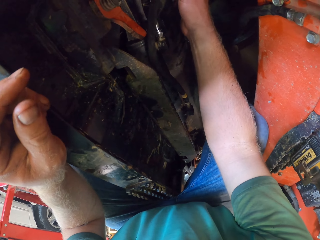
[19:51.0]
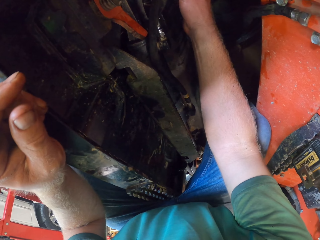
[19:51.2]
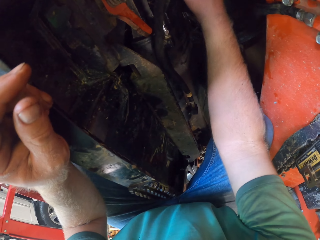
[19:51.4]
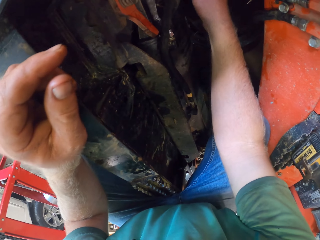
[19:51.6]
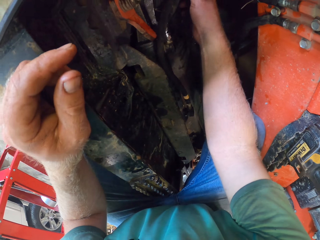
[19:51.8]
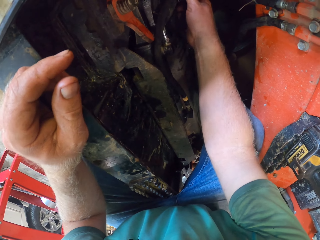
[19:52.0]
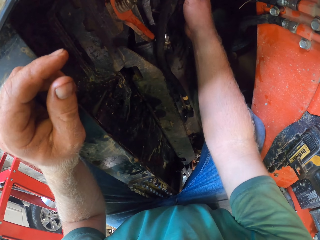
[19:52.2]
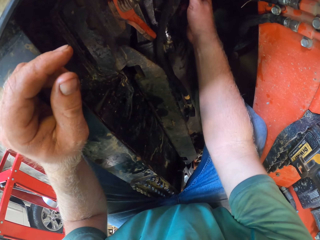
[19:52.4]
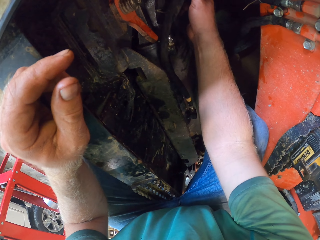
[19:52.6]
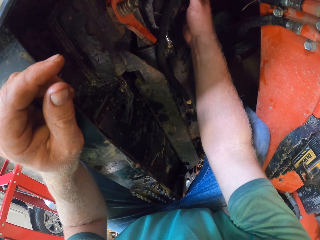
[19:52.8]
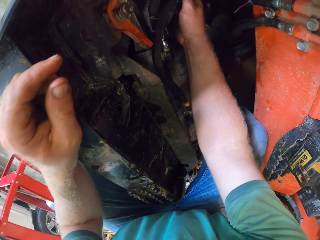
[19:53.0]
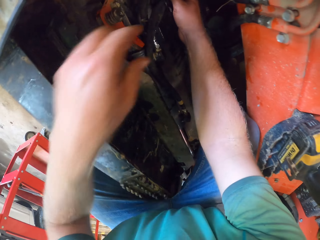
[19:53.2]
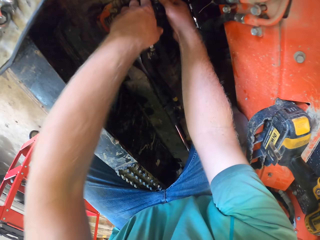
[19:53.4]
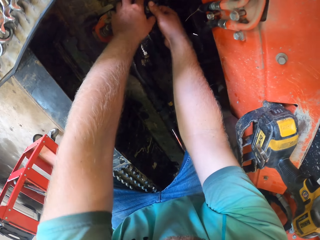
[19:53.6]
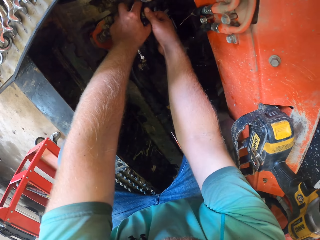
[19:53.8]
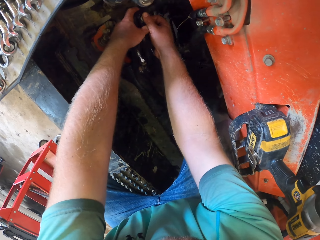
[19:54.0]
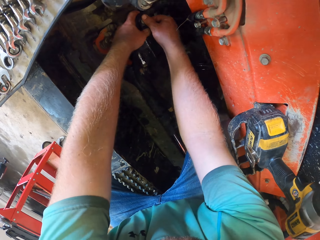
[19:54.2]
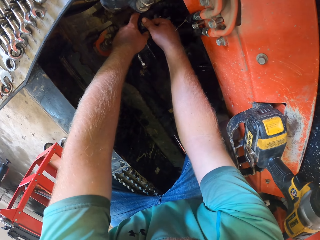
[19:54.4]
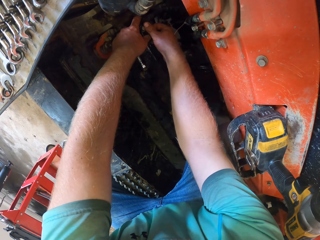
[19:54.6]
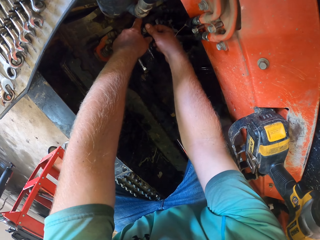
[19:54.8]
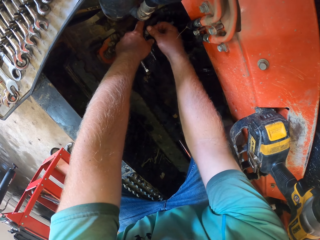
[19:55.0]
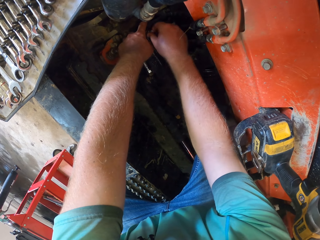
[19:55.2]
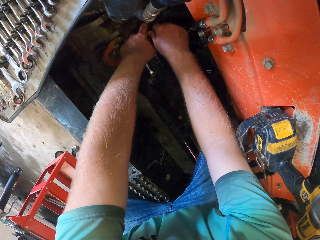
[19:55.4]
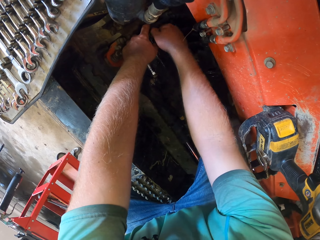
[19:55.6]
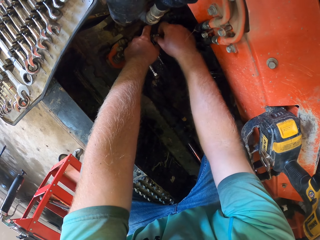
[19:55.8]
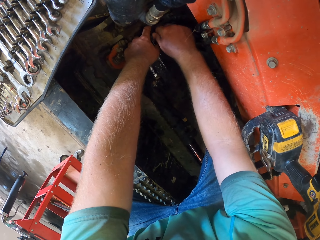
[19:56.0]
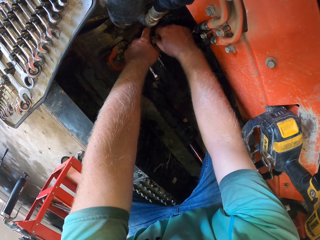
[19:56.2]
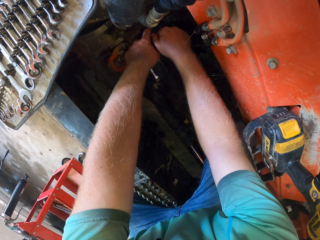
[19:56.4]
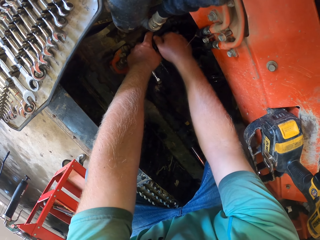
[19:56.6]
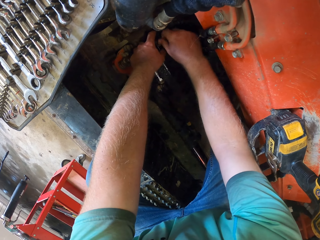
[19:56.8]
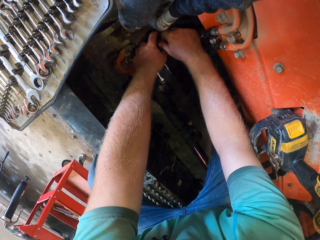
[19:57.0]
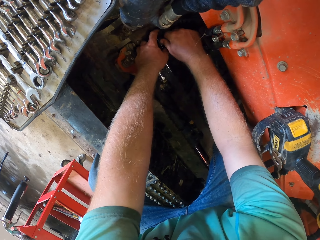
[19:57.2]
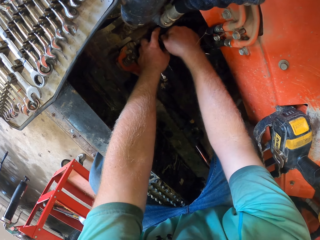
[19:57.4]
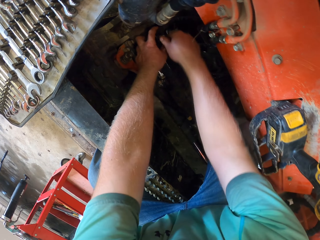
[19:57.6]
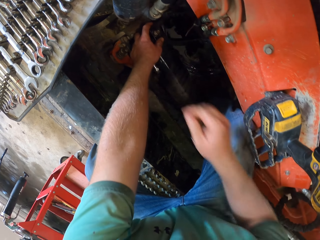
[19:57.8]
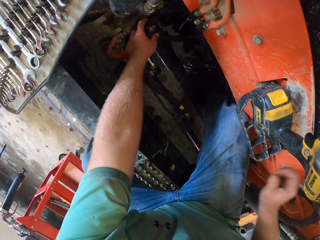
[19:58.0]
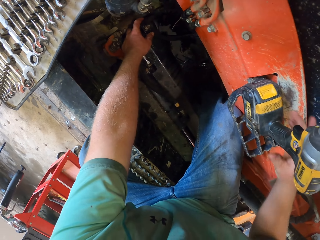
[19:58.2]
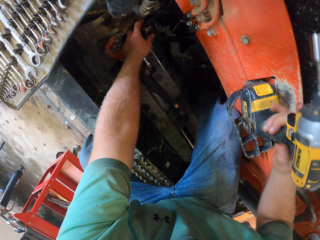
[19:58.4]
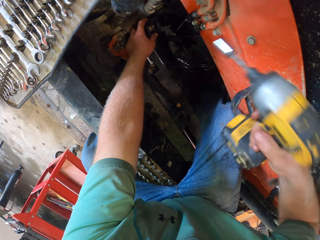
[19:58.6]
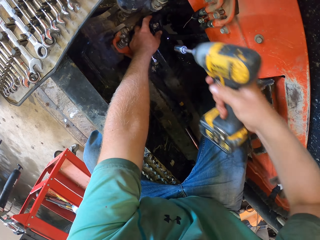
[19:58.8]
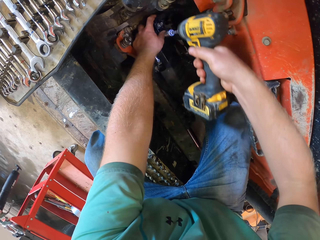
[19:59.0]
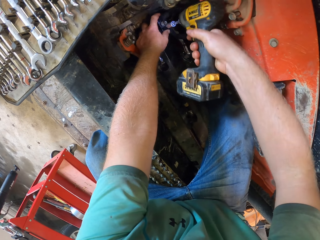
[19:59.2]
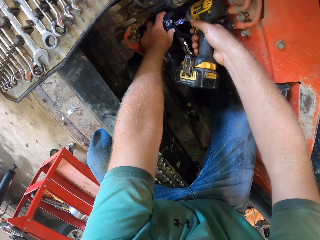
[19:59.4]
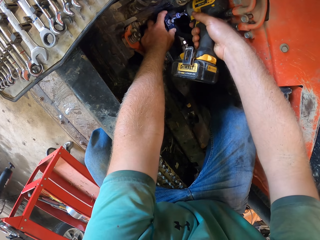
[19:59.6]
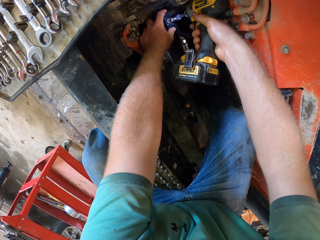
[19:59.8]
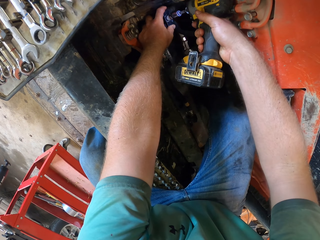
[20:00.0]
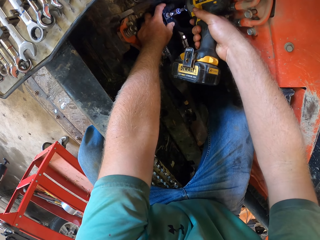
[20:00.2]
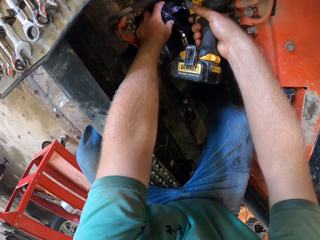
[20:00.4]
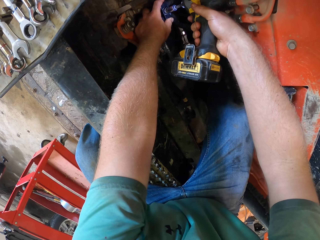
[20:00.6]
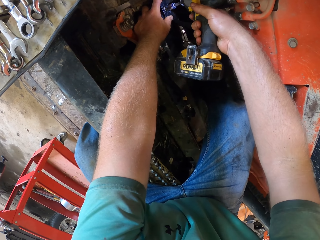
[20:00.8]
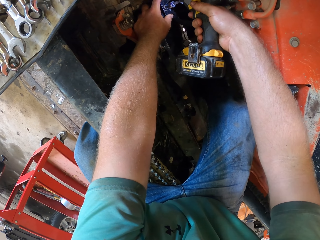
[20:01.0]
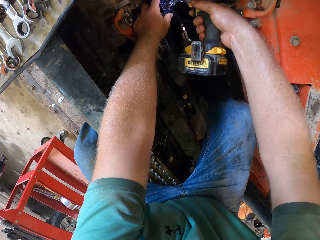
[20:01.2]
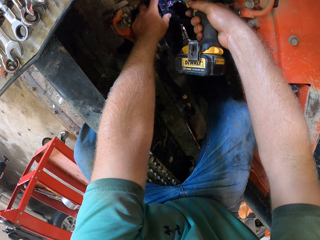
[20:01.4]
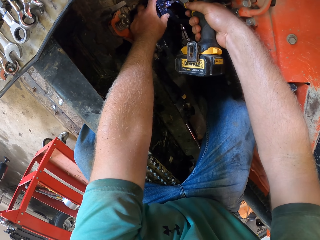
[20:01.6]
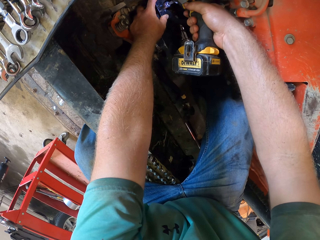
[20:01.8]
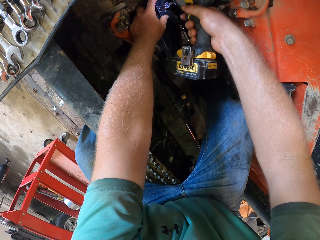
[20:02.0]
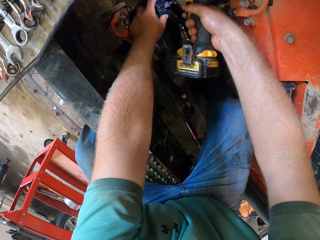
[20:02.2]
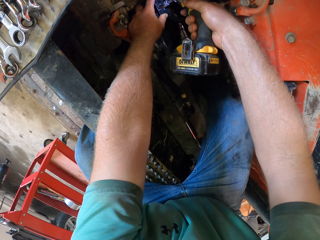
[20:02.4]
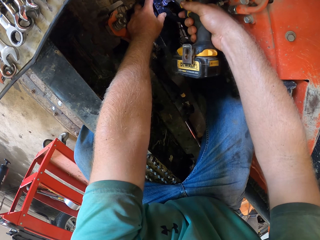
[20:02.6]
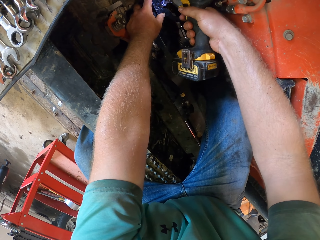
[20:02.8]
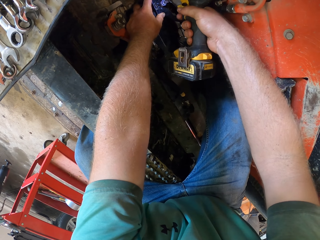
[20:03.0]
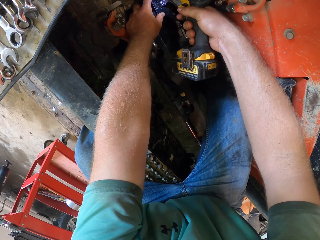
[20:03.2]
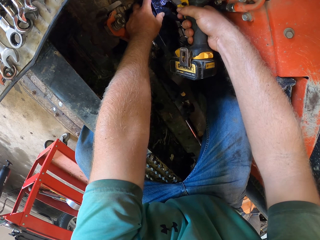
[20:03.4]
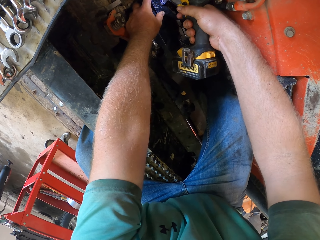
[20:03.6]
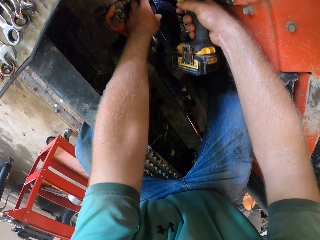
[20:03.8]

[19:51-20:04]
The camera wearer holds something with both hands. He tightens it with the right hand. He removes his right hand. He carries the cordless drill from the tractor with his right hand. He tightens the bolt to the wire separator with the cordless drill in his right hand. He drills in the bolt.

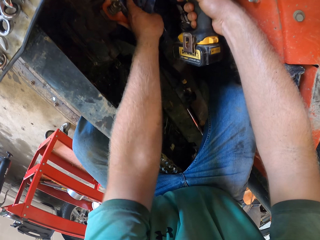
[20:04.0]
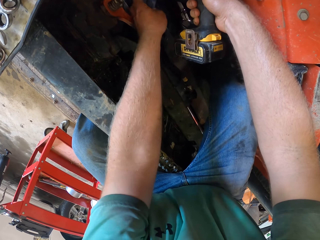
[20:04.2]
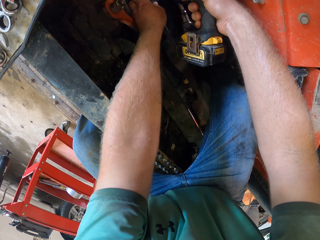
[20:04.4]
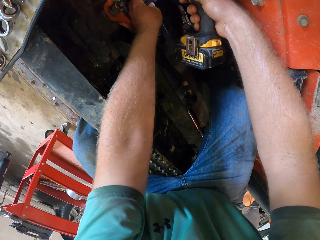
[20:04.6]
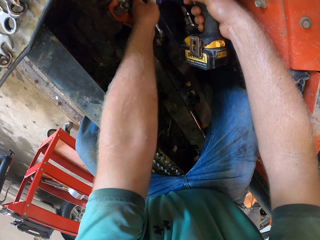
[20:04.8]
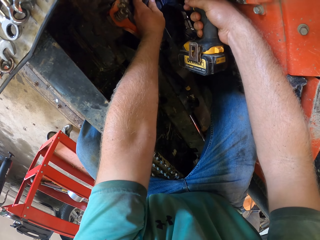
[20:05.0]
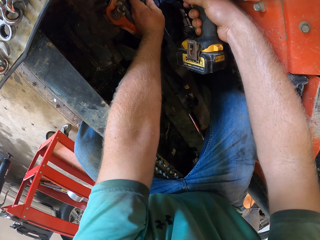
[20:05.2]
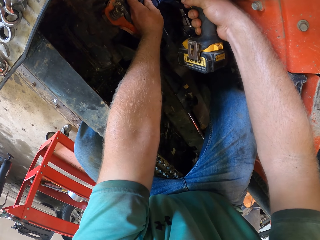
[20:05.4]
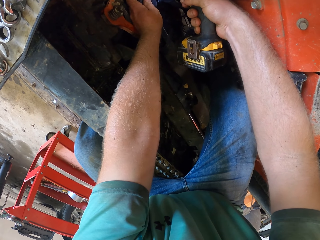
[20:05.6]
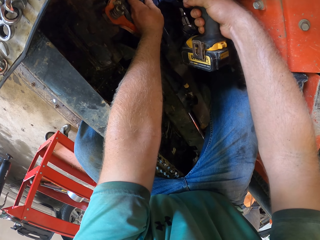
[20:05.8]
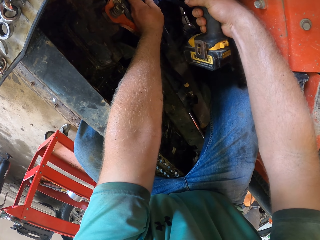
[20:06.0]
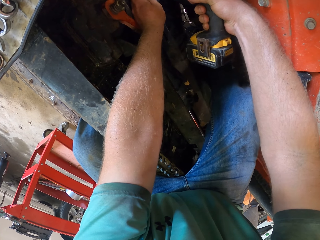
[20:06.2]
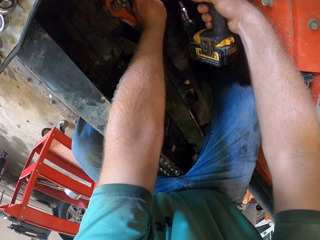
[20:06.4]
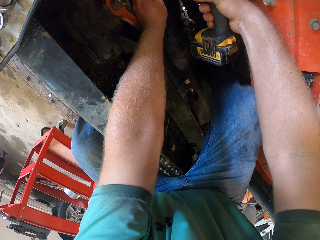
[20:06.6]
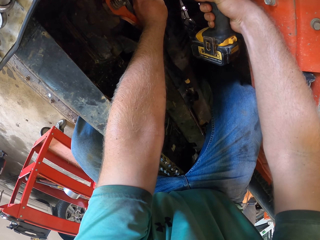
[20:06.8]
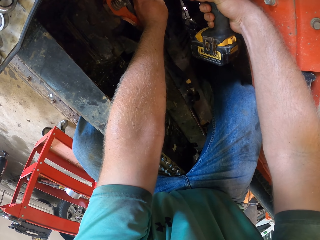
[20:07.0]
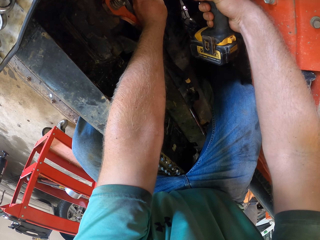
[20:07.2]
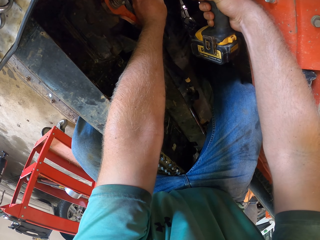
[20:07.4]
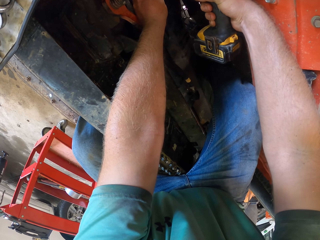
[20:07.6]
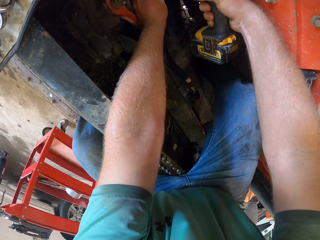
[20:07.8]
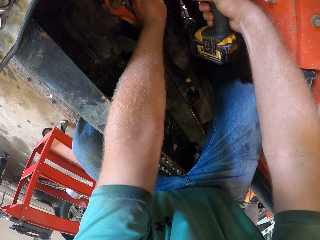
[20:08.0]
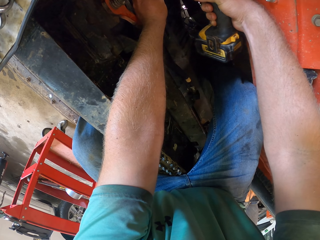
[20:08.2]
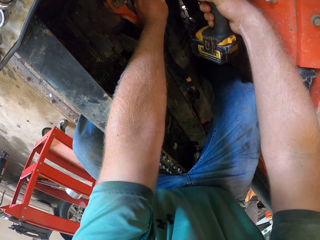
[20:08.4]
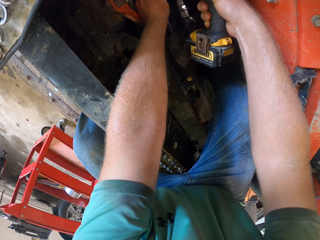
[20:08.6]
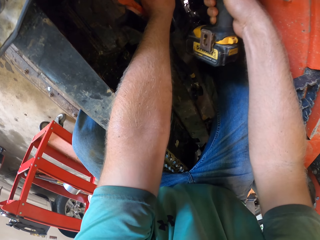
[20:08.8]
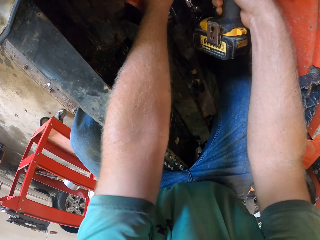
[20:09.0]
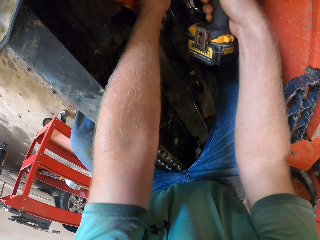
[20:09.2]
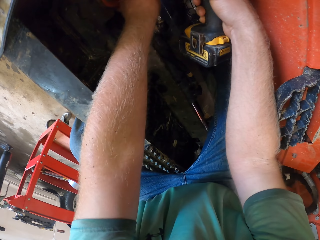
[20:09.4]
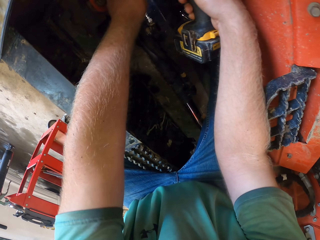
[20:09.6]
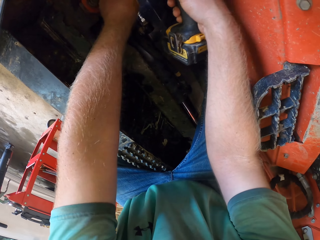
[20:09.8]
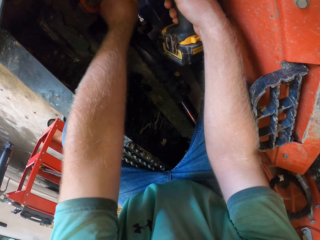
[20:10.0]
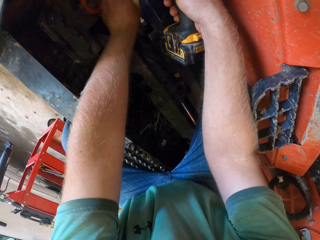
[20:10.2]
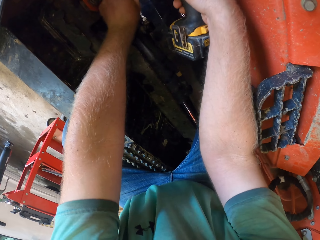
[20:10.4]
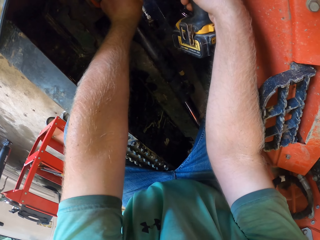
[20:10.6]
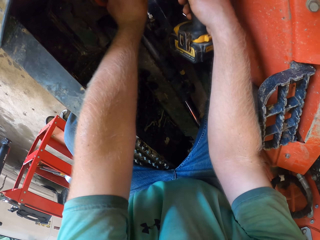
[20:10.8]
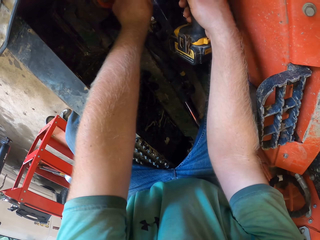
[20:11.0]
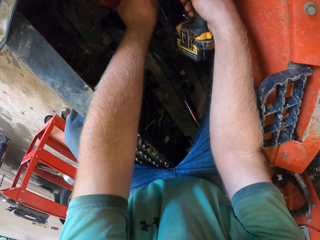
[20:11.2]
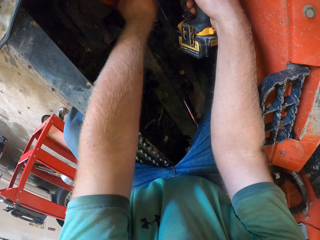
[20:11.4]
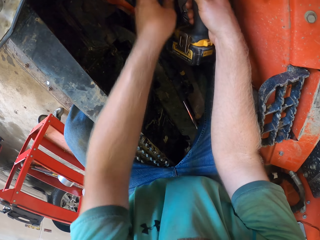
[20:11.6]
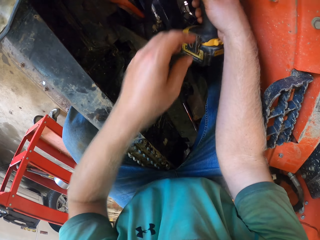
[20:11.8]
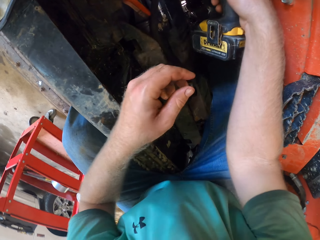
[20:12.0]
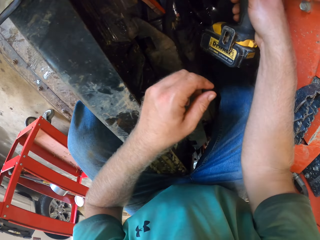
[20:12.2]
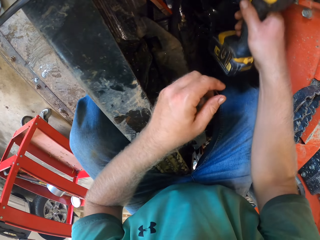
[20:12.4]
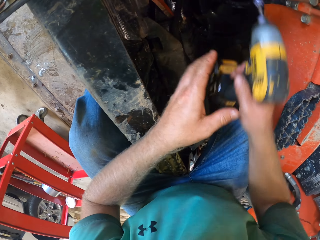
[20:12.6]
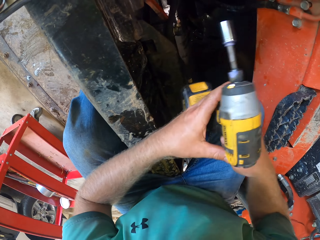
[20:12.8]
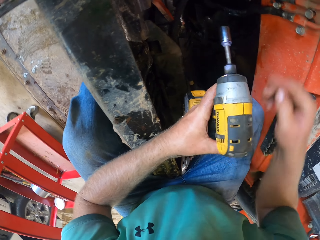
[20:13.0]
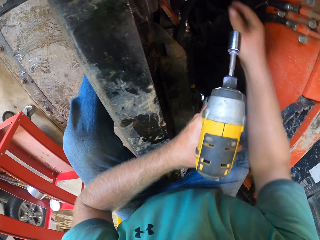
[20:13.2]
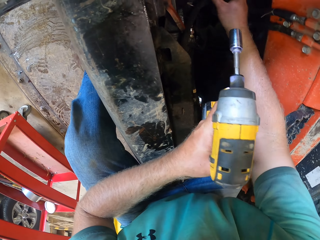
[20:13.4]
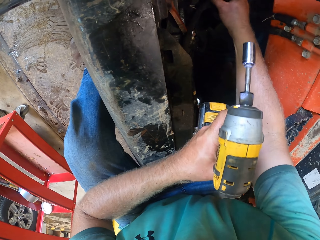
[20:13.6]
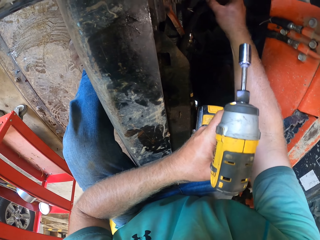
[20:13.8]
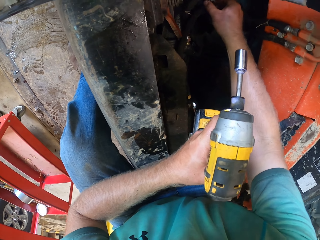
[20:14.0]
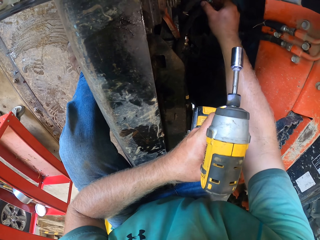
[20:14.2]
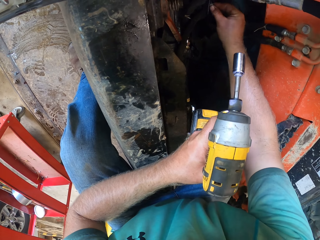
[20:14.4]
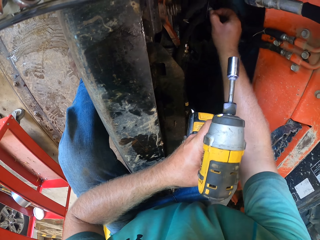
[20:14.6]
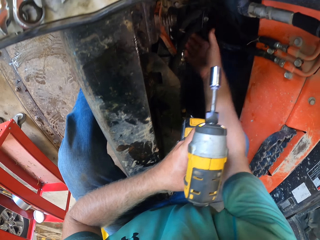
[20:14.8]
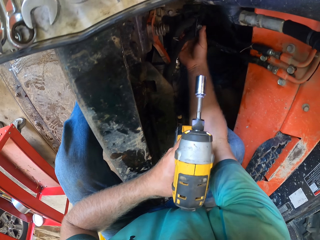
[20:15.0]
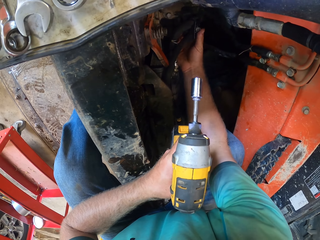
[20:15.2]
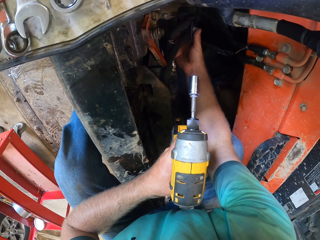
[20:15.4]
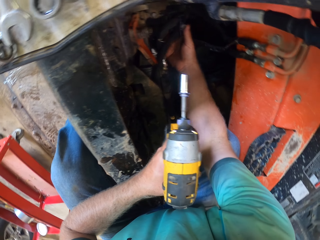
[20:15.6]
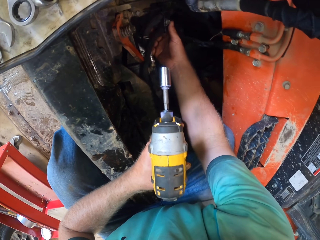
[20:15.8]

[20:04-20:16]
The camera wearer lifts his left hand. He adjusts something with the left hand. He removes his left hand. He holds the drilling machine with both hands. He removes the right hand. He holds the wire separator with his right hand.
